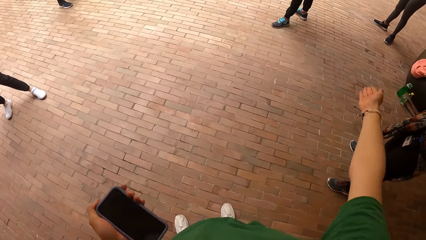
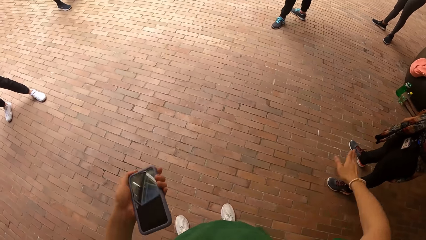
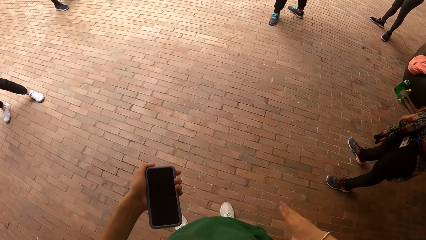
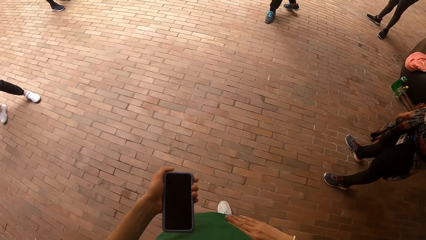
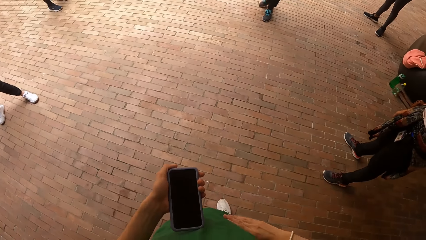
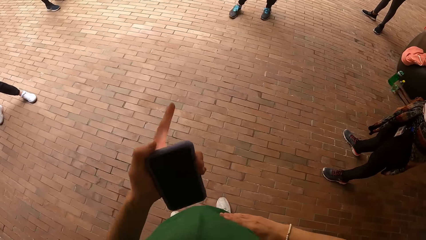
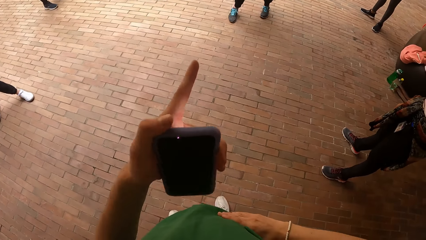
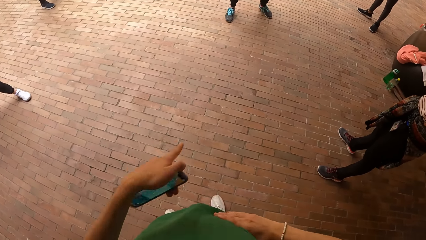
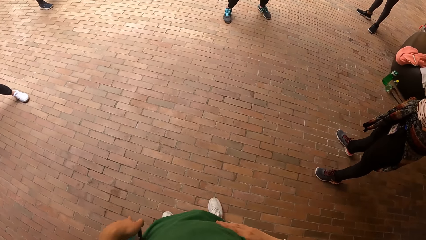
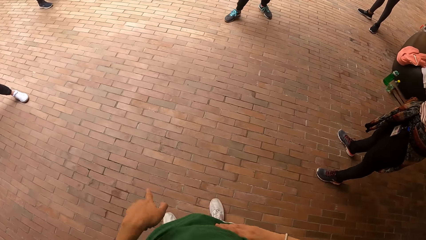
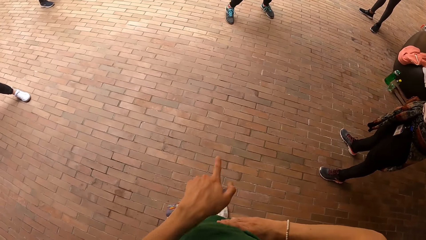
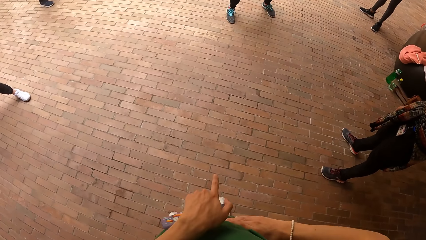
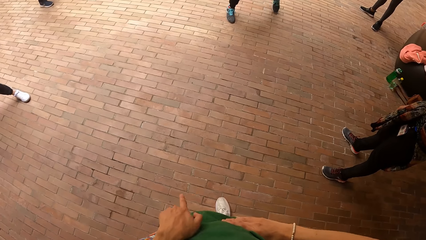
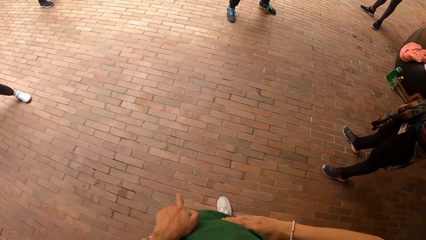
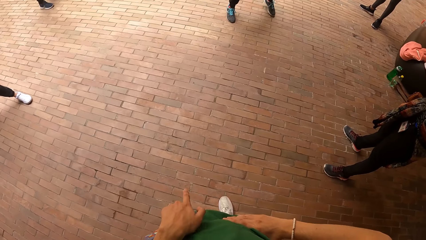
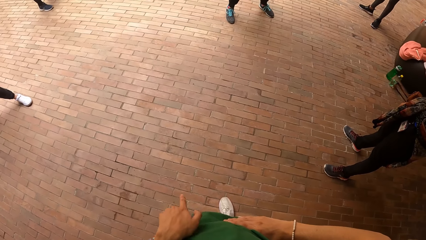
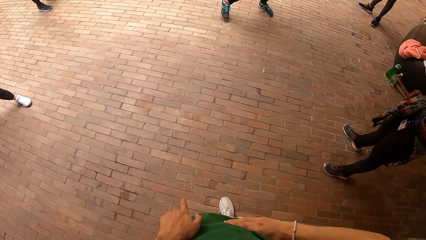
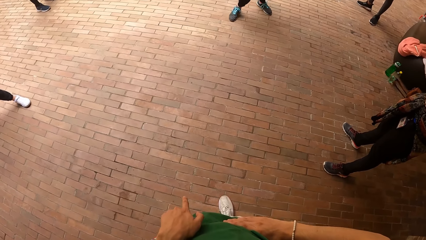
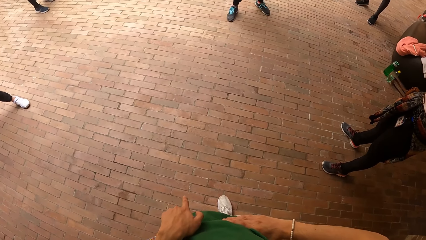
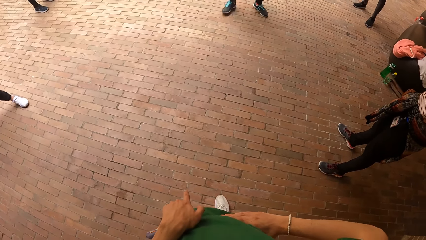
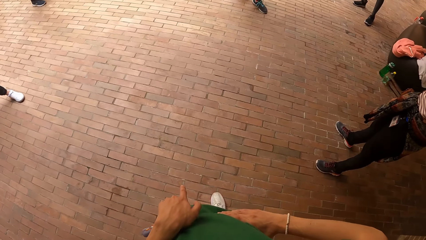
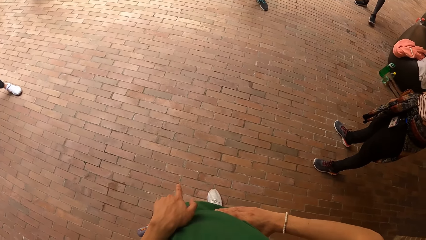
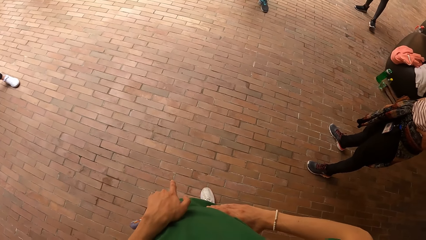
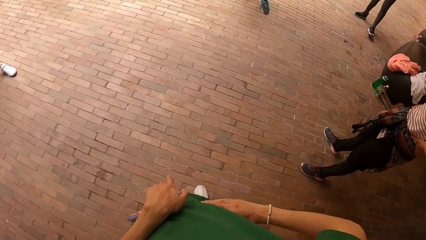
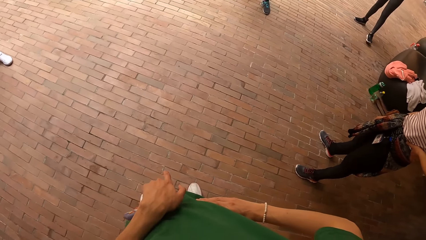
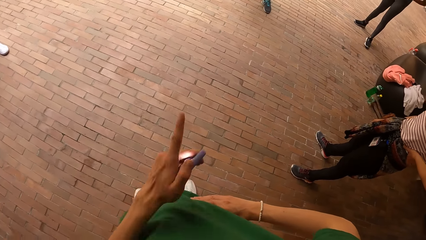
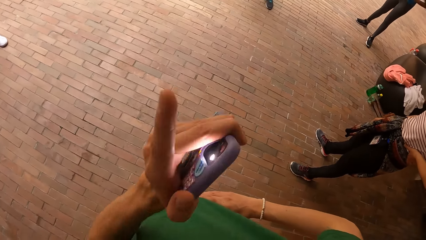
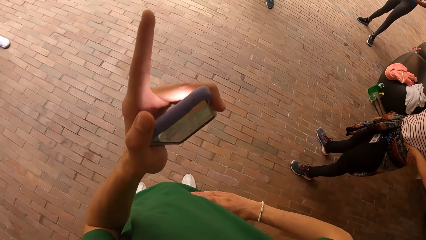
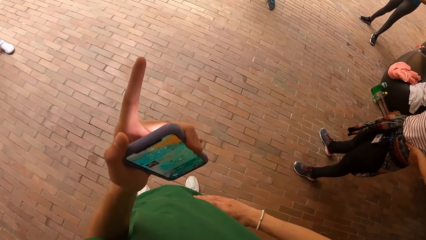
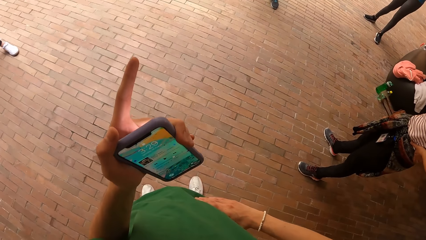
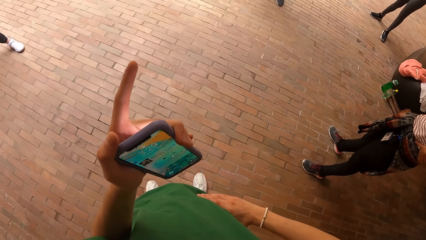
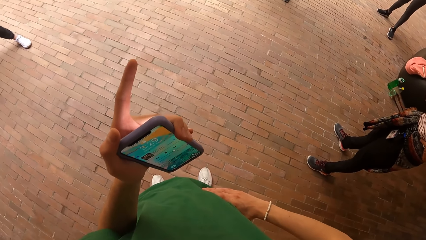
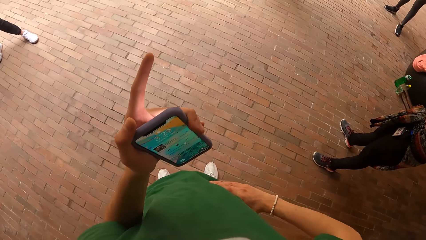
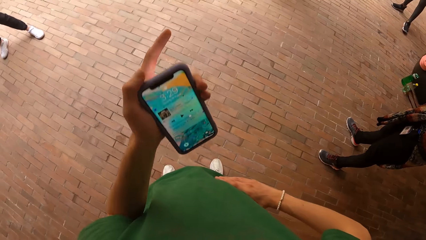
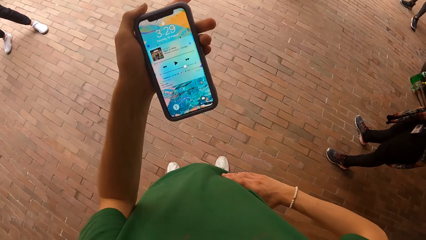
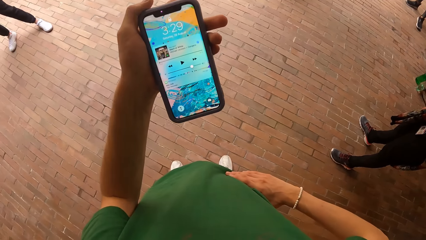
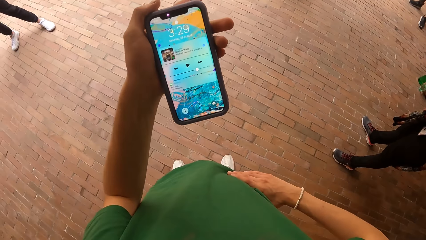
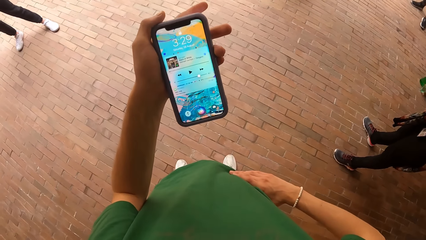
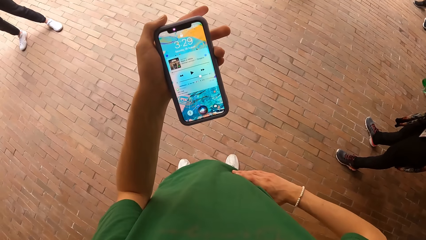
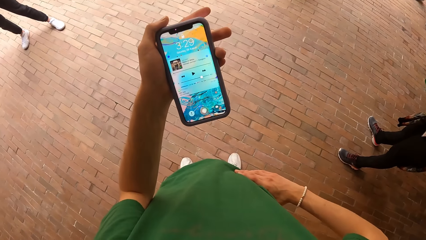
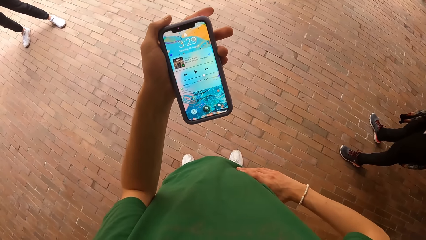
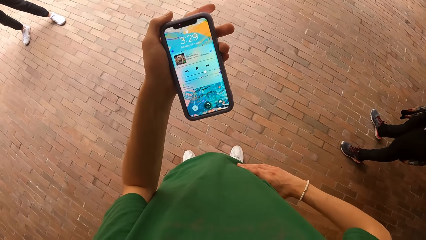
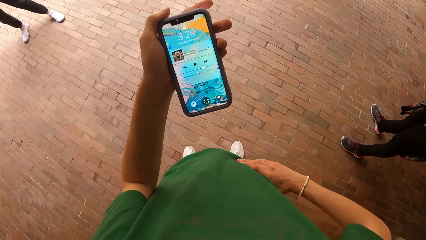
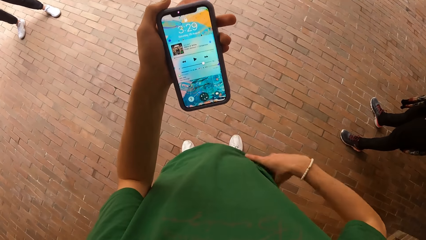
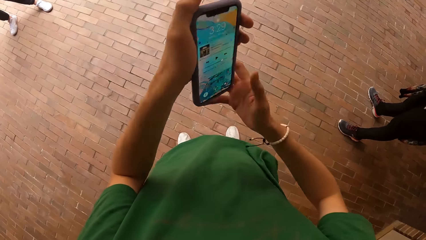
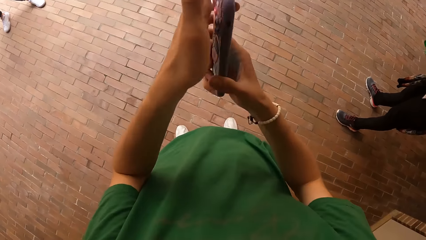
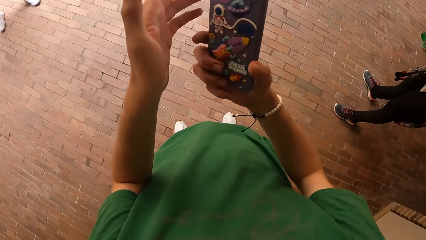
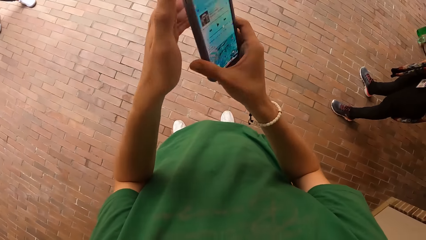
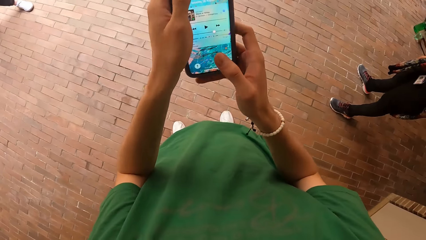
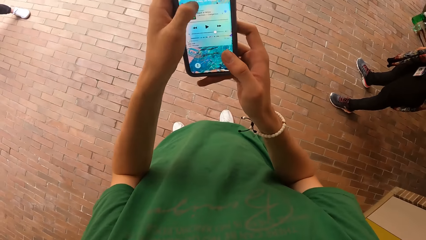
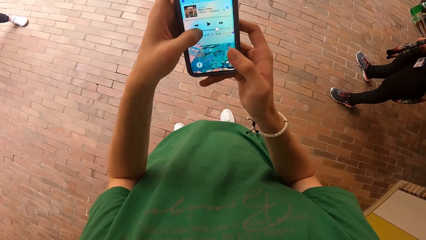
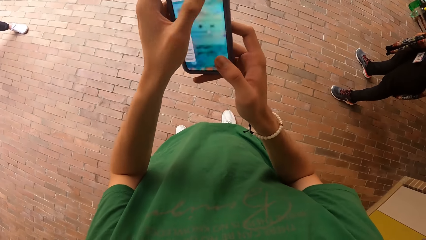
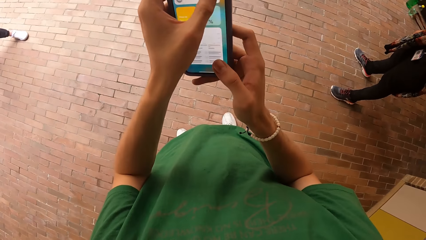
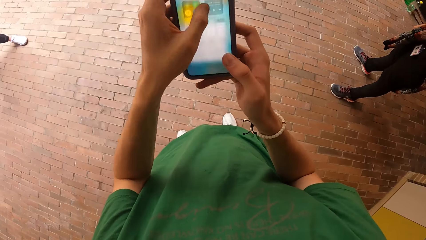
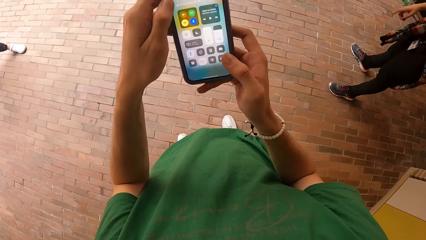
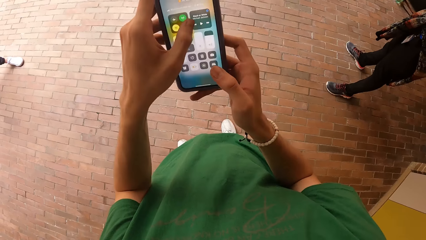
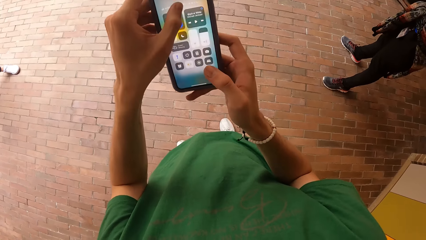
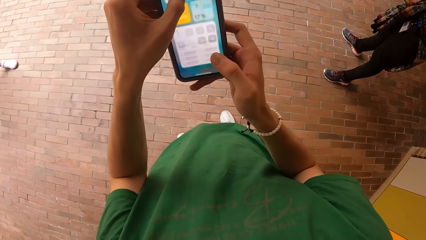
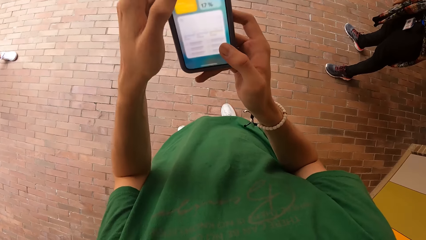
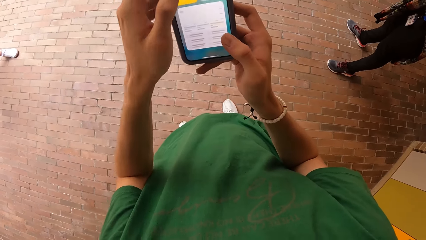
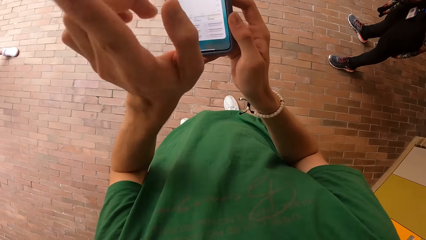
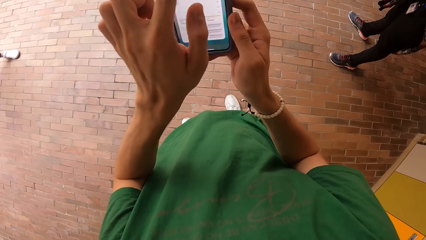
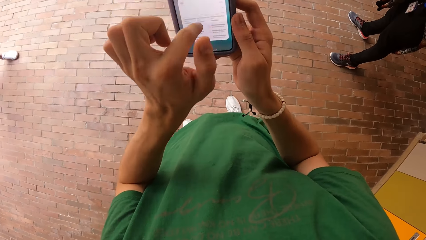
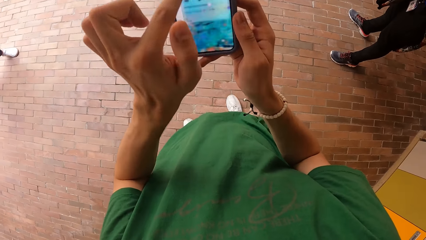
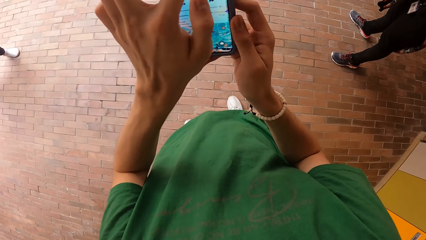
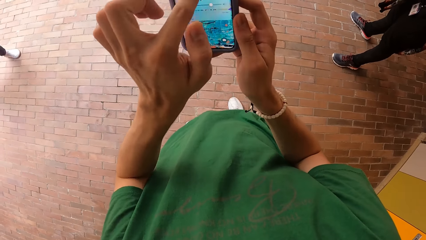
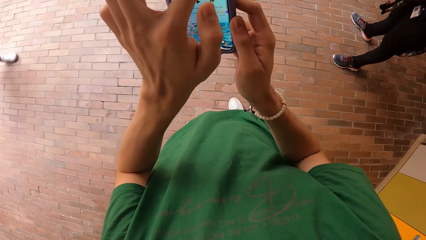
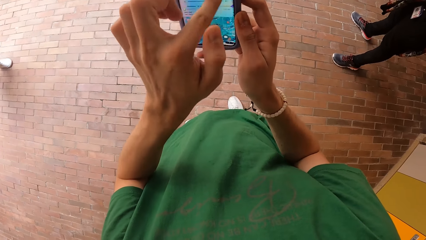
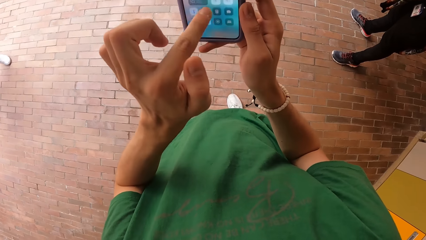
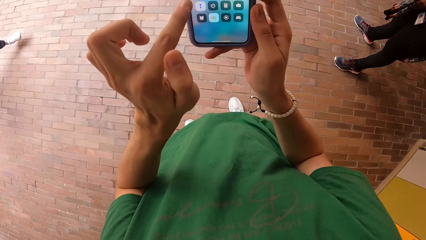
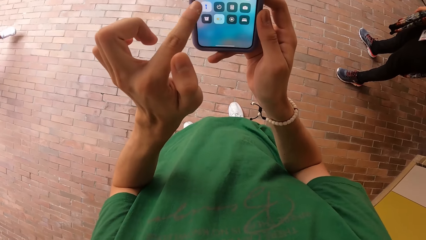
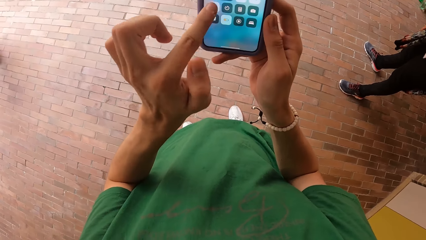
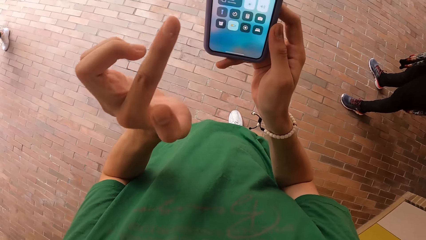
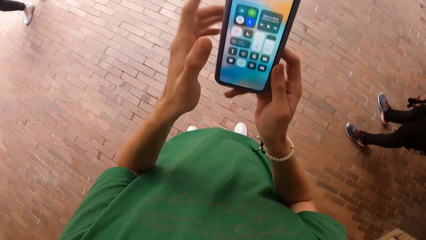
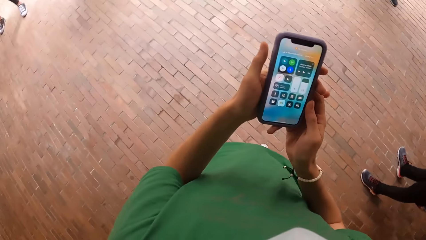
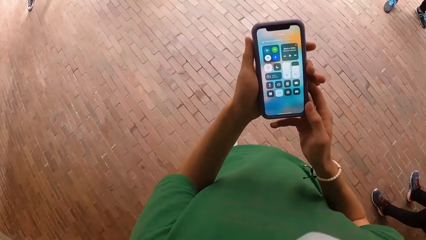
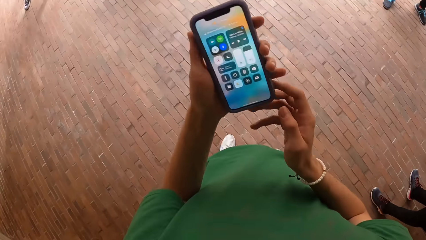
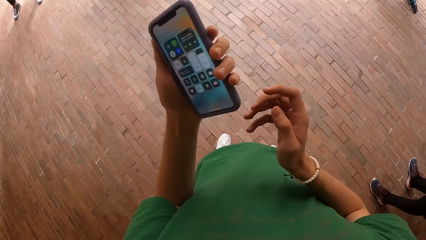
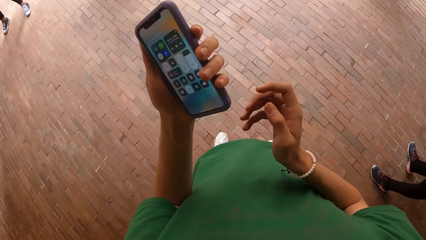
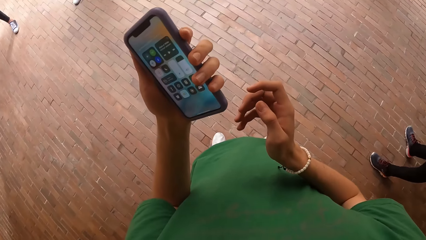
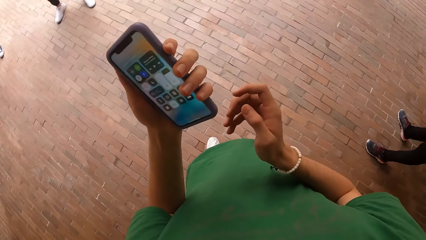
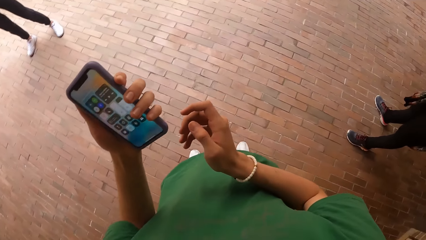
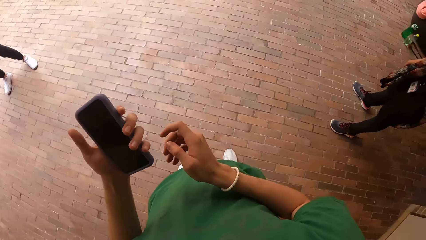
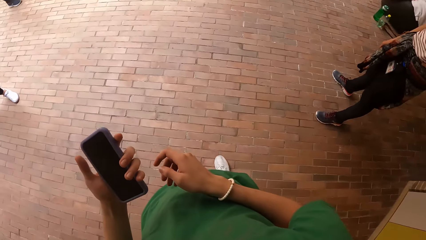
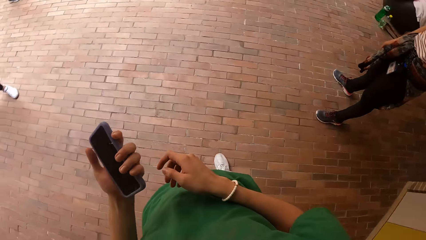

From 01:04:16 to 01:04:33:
A woman moves her legs. The camera wearer looks at a phone. He places the phone in his right hand with his left hand. He places the phone in his left hand with his right hand. He operates the phone with both hands. He operates the phone with his left hand. Another woman moves her legs.
